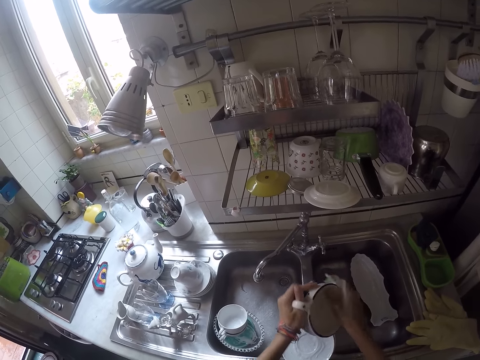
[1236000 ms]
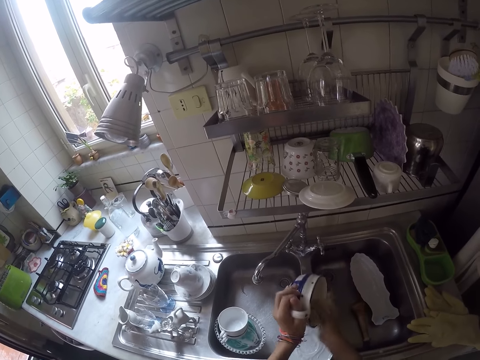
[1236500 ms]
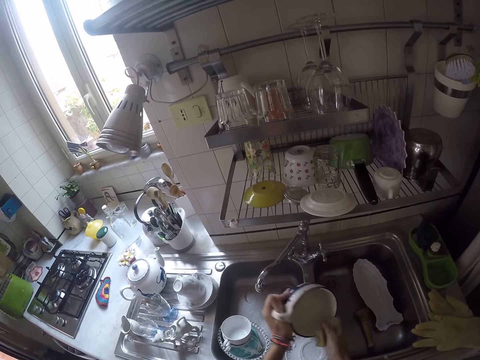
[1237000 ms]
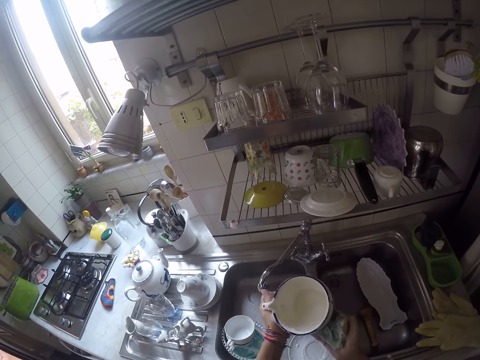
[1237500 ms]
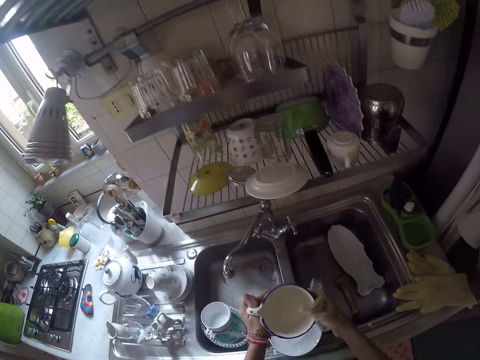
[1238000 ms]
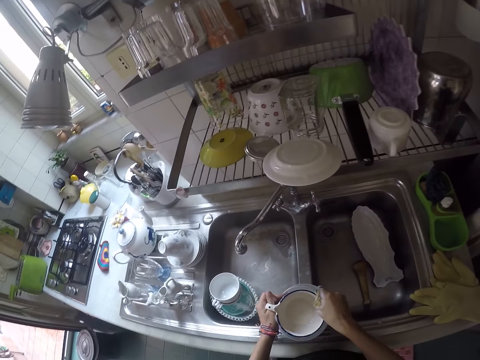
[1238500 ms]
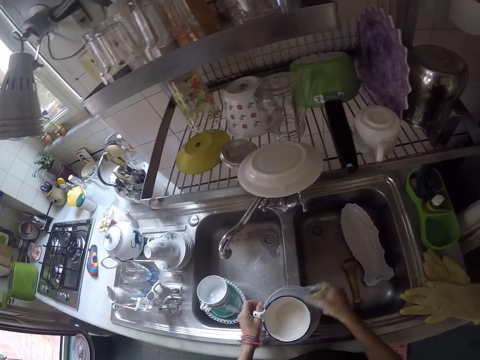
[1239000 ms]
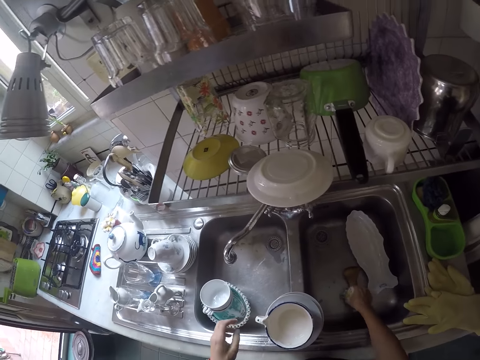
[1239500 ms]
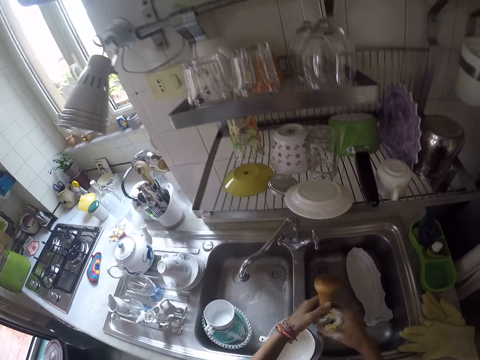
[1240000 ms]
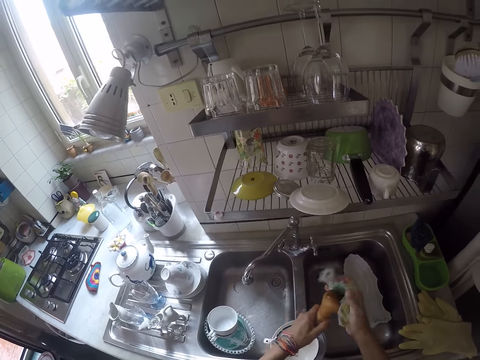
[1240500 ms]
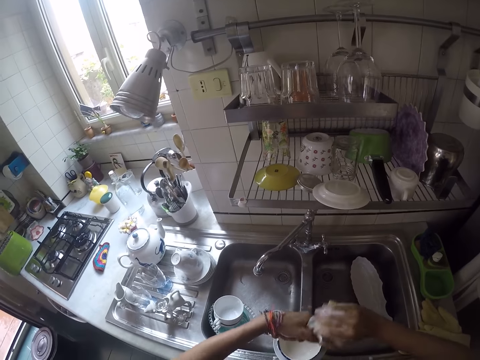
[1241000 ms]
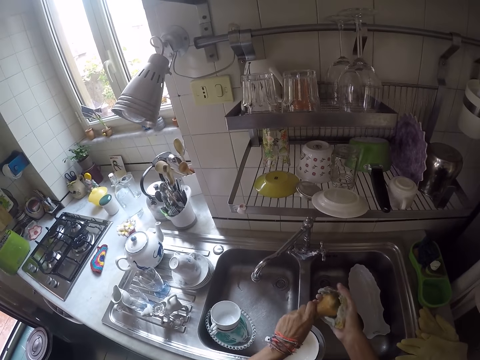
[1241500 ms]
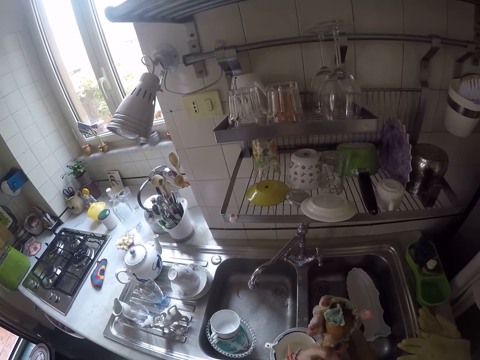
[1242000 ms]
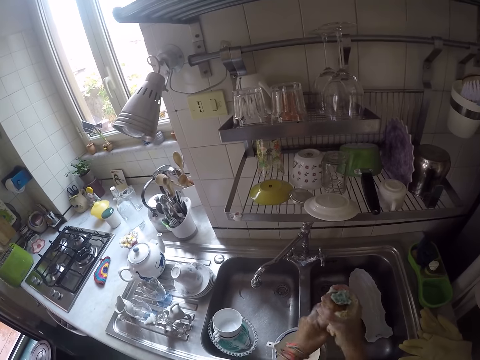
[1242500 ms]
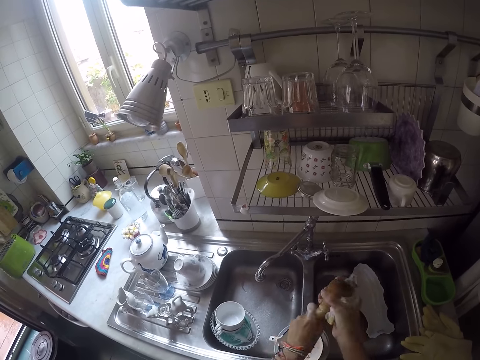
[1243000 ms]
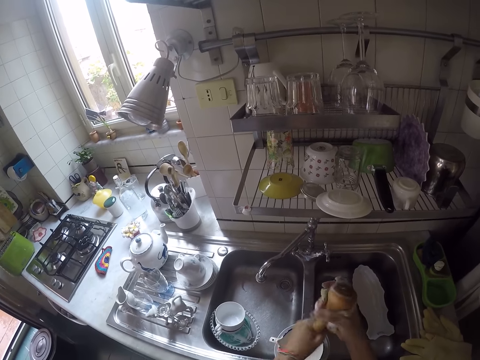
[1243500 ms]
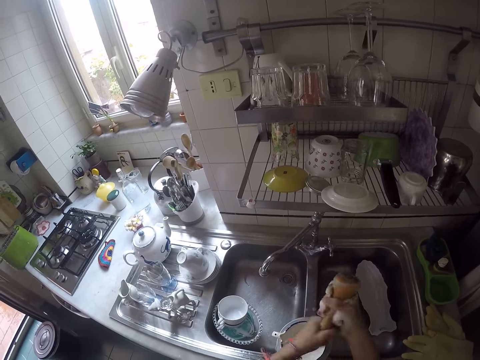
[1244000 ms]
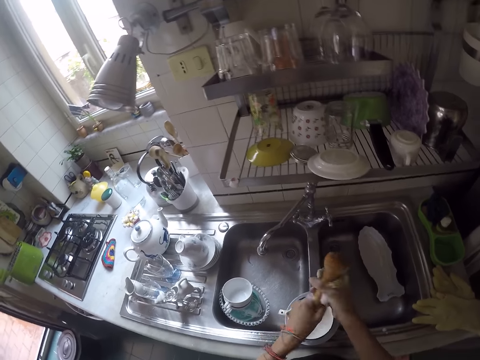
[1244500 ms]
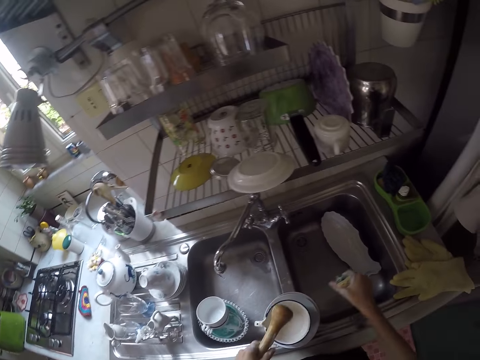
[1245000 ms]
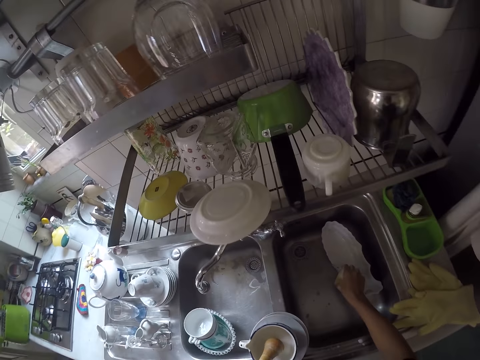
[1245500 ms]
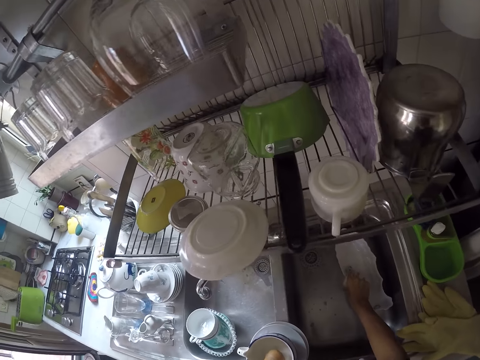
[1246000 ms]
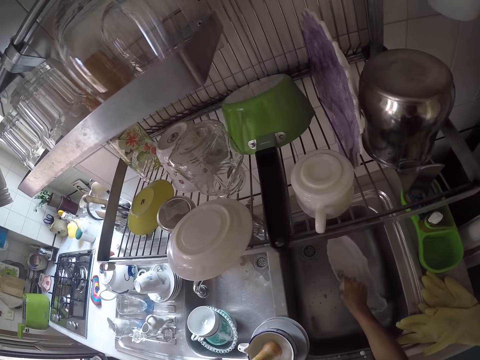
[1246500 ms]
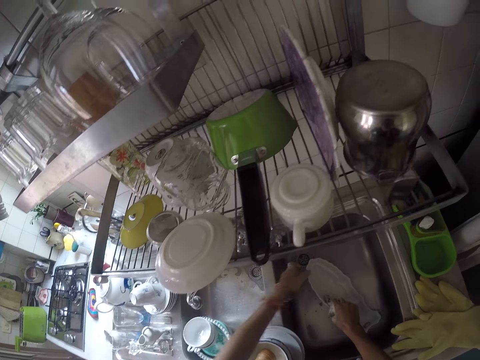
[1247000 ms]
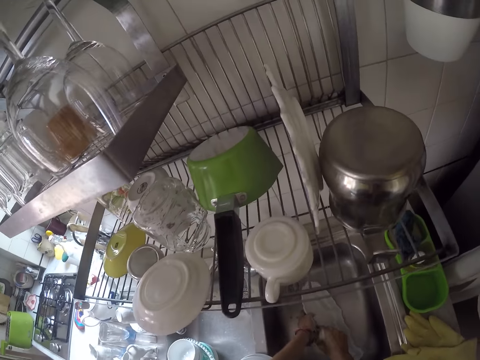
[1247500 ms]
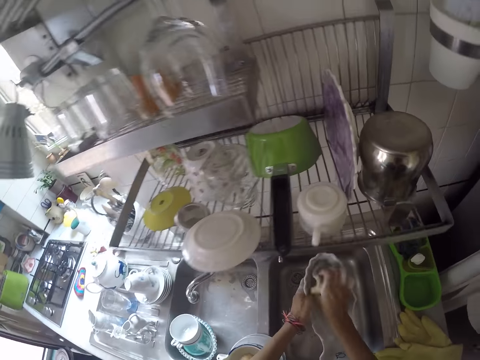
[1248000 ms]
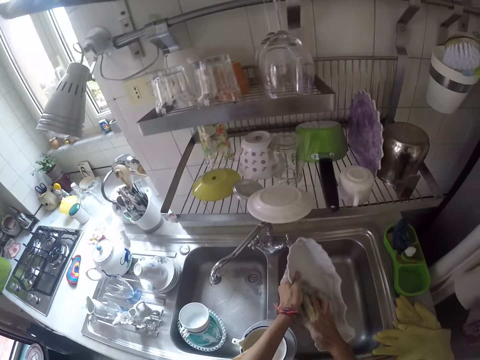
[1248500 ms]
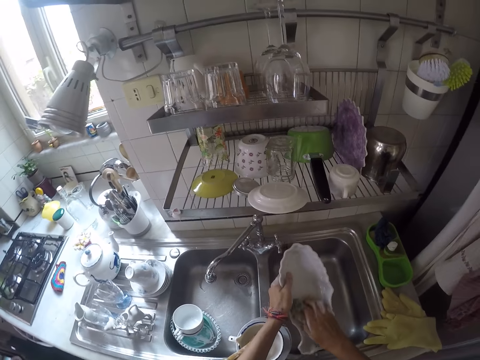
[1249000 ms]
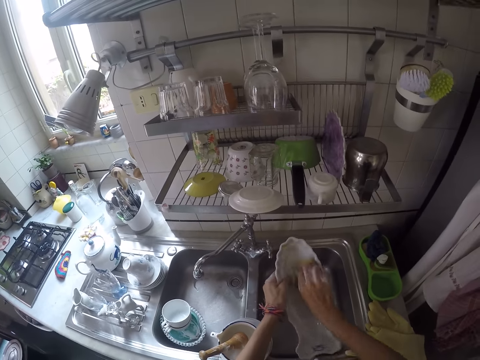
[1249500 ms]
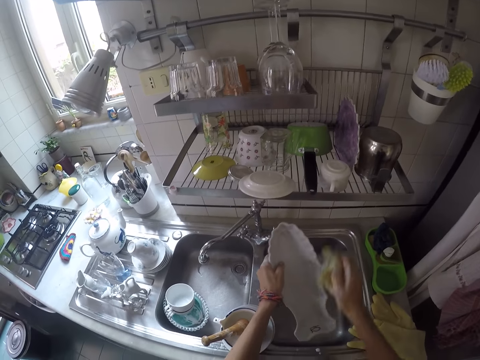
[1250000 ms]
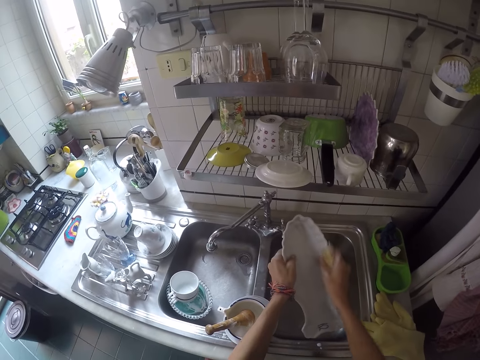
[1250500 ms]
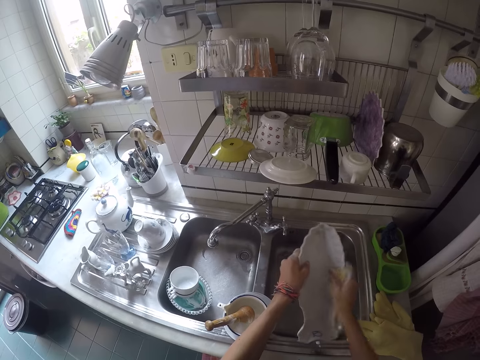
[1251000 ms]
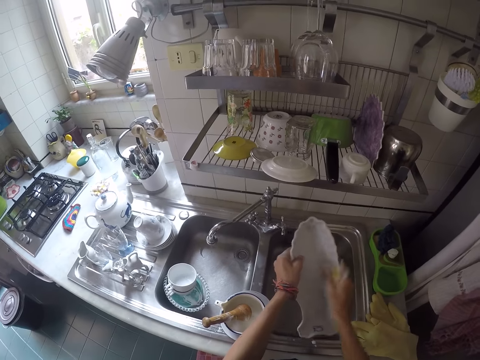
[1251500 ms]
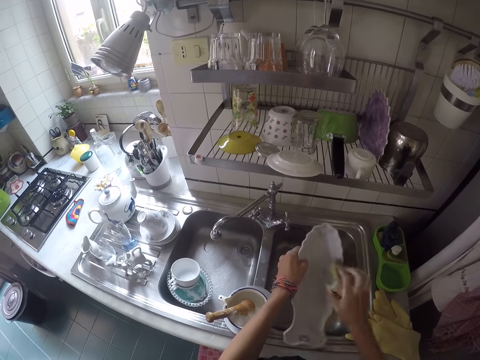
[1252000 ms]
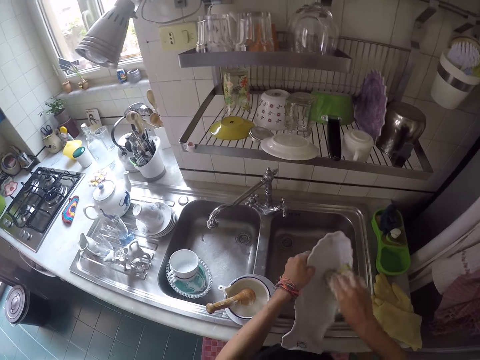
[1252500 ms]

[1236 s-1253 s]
The camera wearer puts the bowl on the sink slab on saucers. They take the pestle. They scrub the pestle. They put the bowl in the bowl. They take another utensil from the sink. They scrub the utensil.

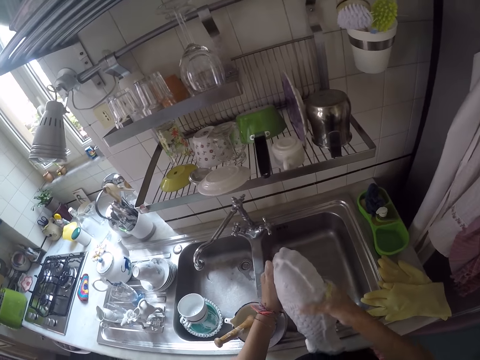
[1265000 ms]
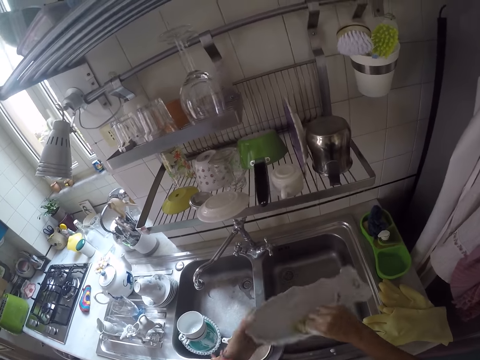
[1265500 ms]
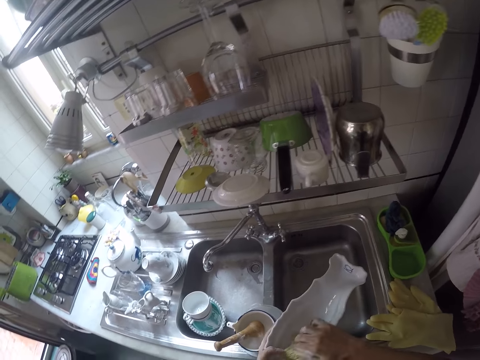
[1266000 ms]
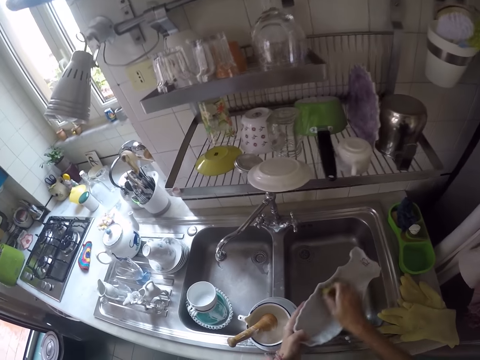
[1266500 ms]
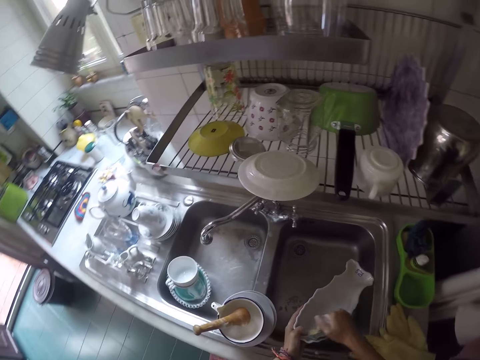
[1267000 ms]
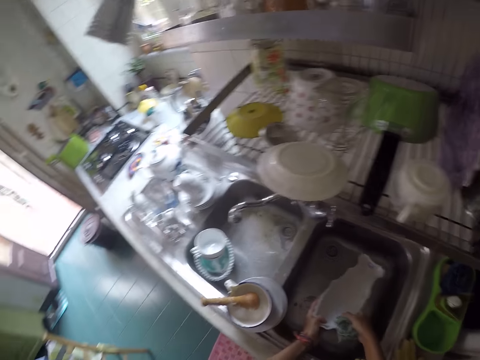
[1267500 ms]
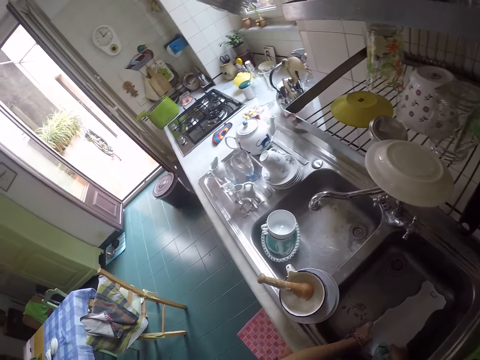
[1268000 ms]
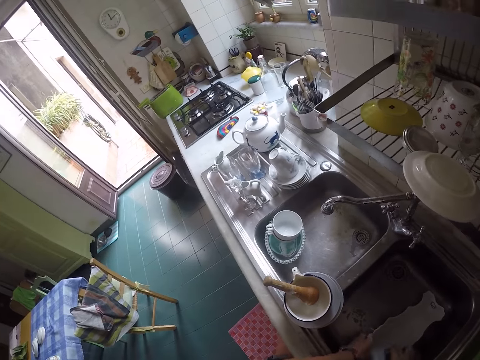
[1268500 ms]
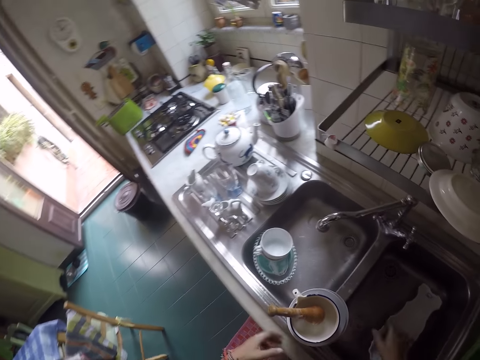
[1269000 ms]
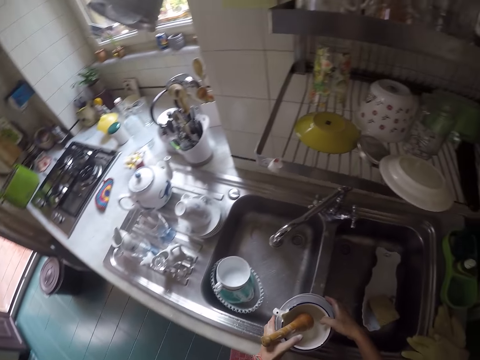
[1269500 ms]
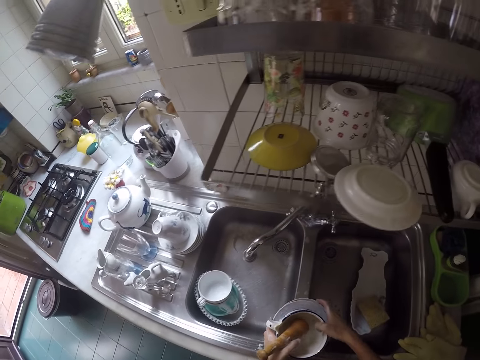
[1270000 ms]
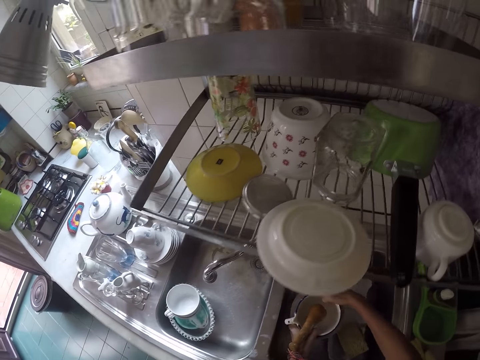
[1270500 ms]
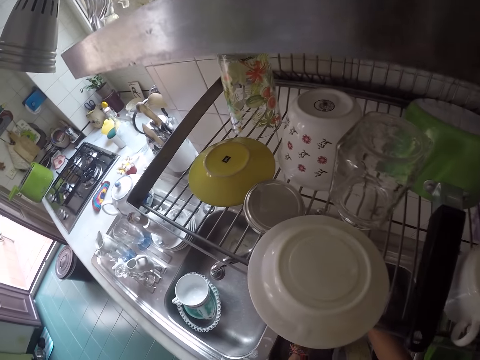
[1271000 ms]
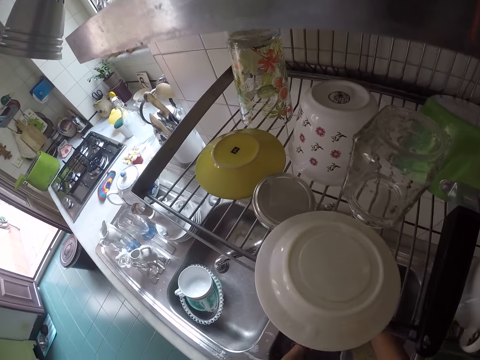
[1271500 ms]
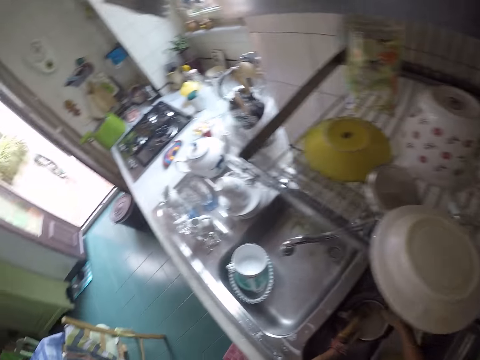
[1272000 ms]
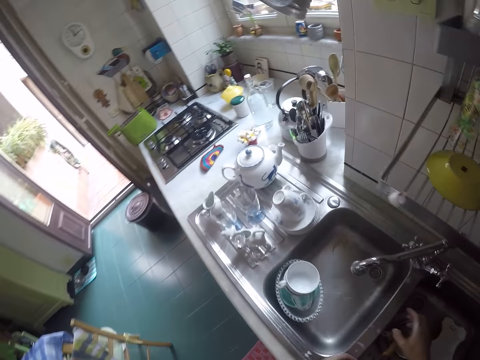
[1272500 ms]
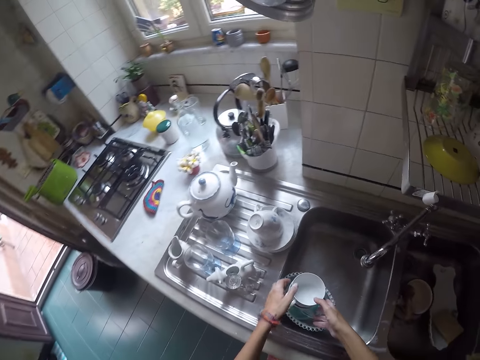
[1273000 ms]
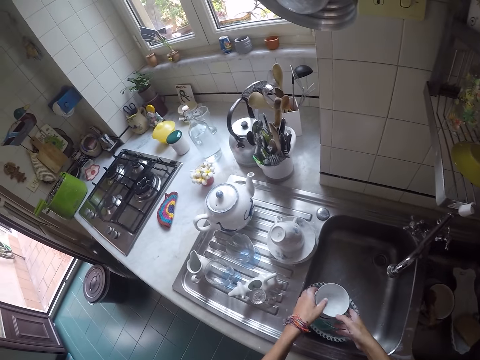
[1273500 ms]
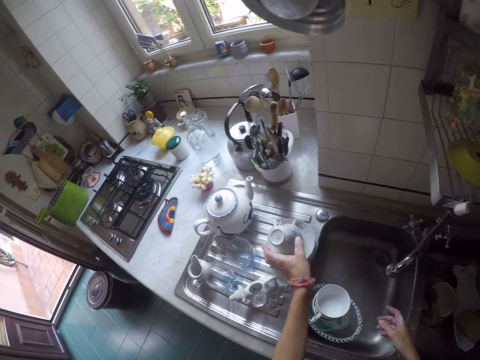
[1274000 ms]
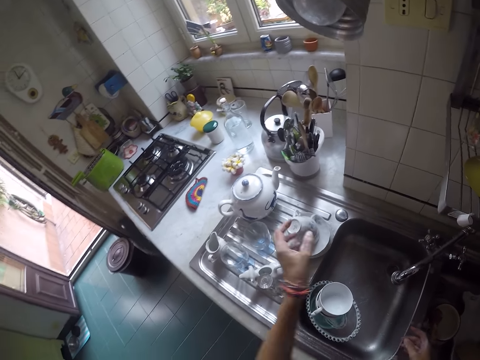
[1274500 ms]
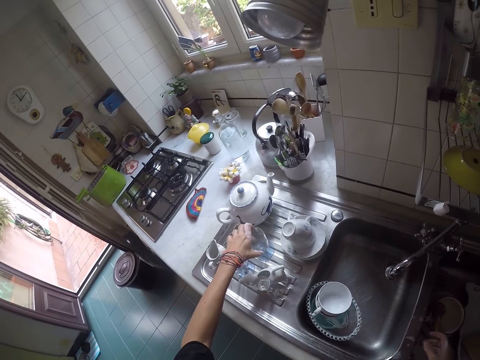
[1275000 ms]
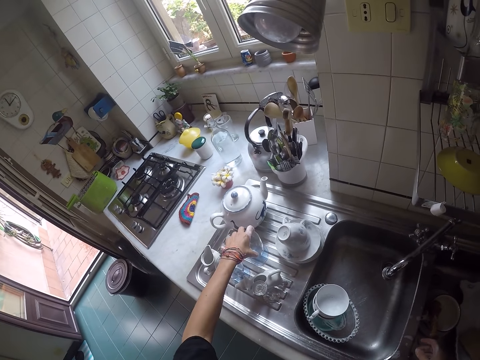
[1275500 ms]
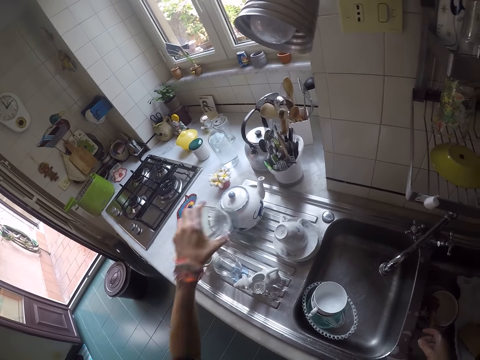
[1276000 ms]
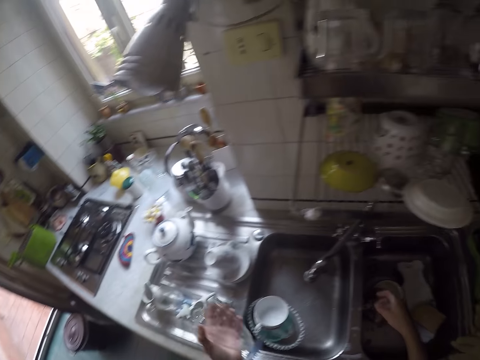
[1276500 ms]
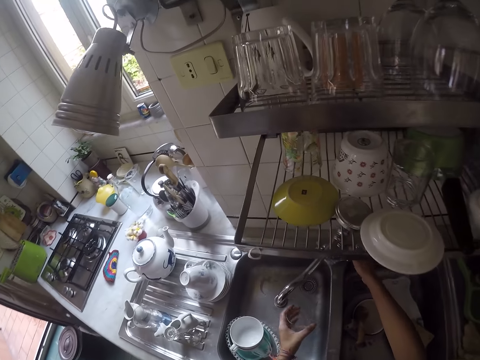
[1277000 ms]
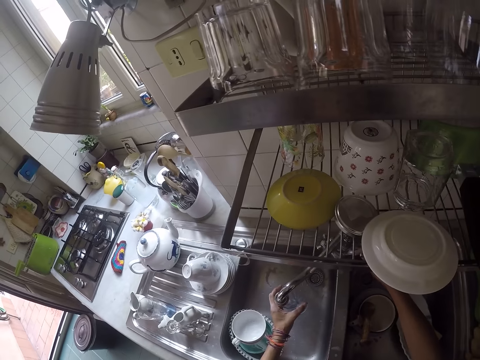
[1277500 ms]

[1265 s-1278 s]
The camera wearer puts the utensil in the sink. They take the utensils on the sink slab. They put the utensils in the sink. They touch utensils from the sink. They take a wine glass. They open the tap. They rinse the glass.
